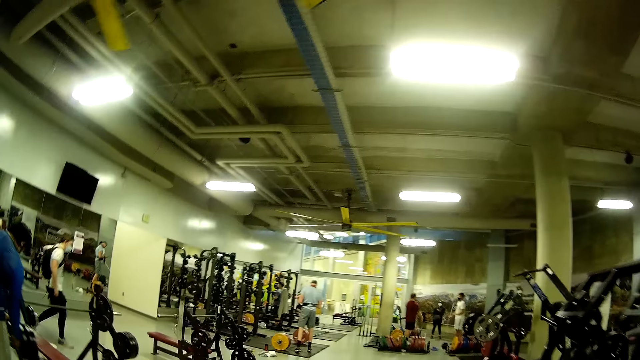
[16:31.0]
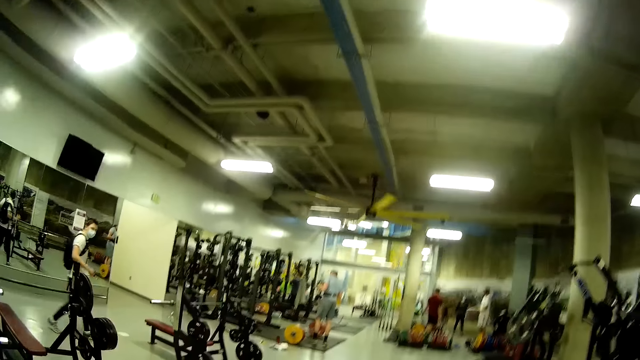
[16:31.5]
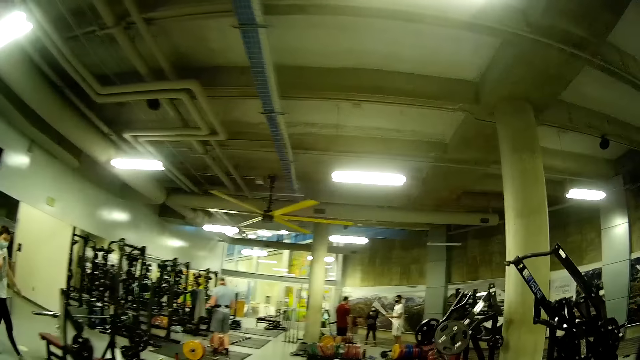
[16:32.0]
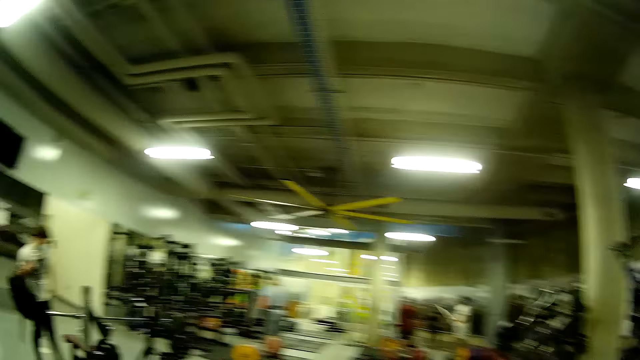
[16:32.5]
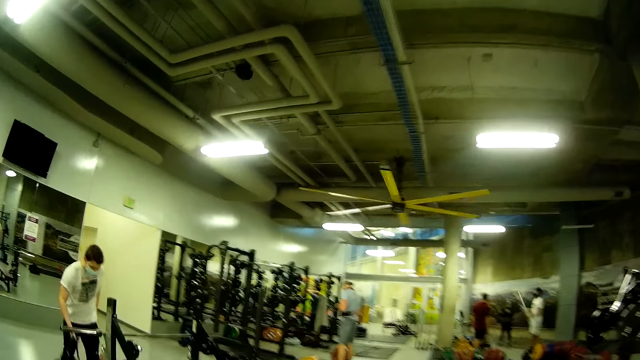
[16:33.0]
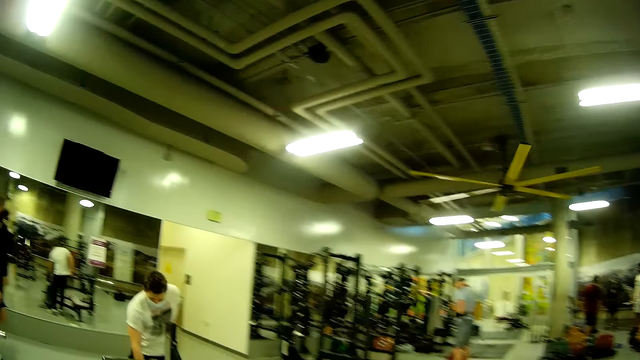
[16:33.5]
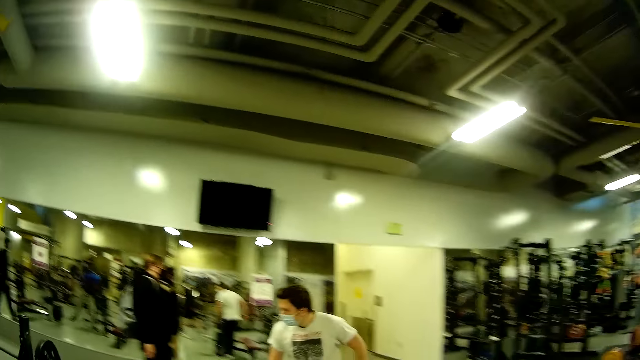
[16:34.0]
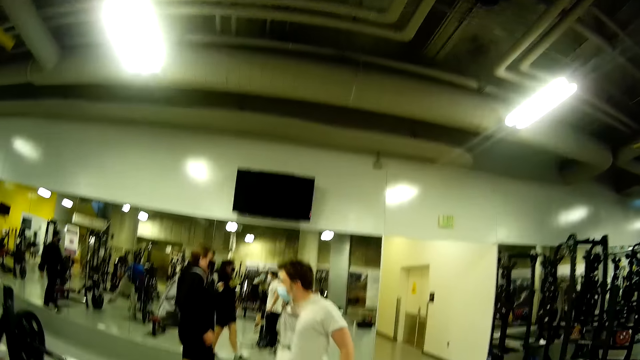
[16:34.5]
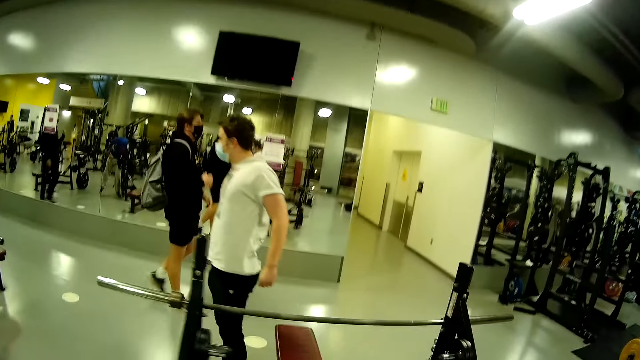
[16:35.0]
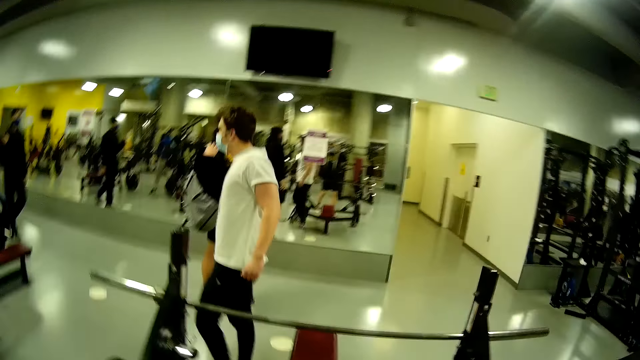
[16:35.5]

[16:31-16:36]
The man drops his schoolbag on the ground with his right hand.
